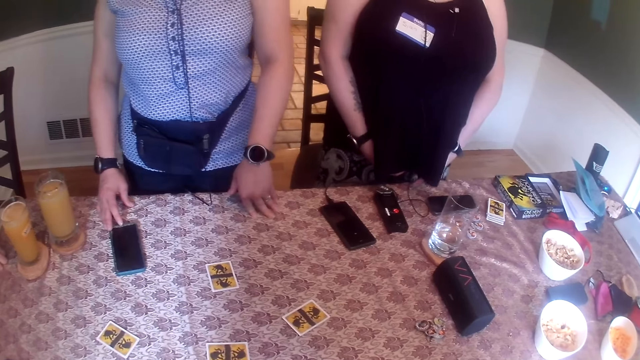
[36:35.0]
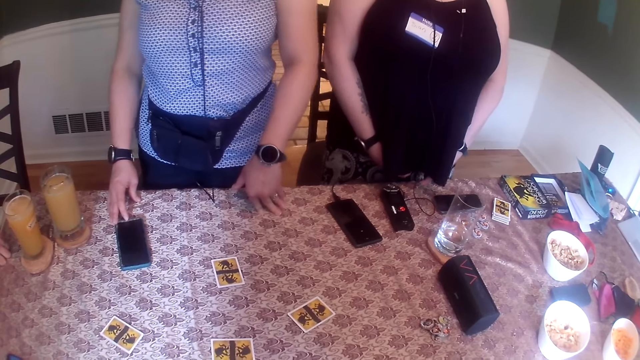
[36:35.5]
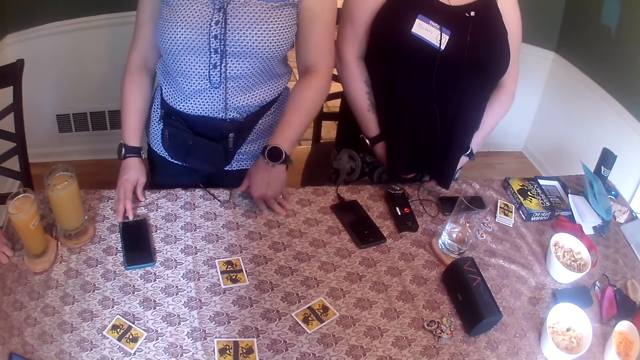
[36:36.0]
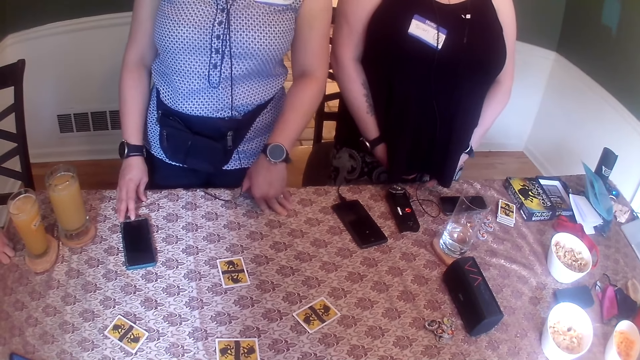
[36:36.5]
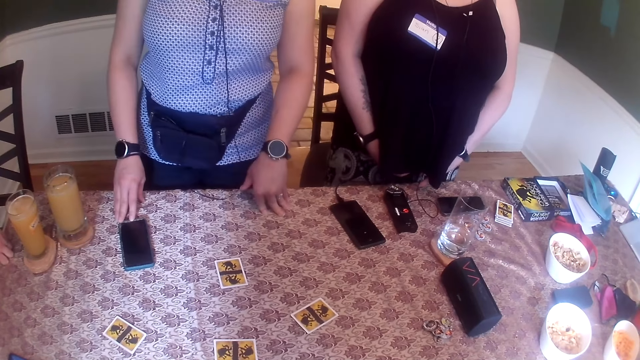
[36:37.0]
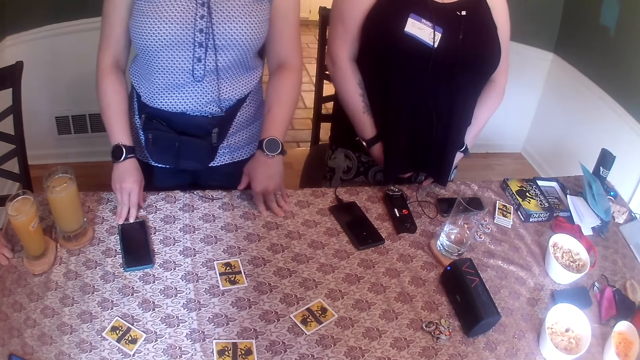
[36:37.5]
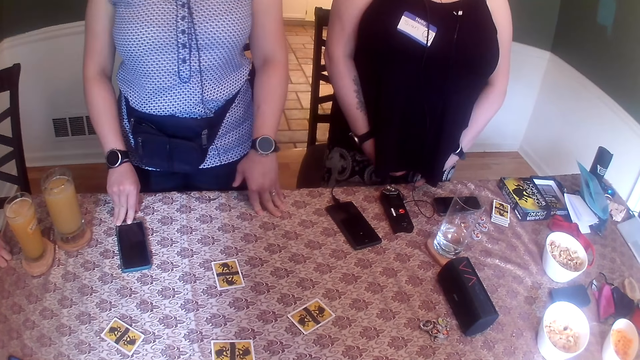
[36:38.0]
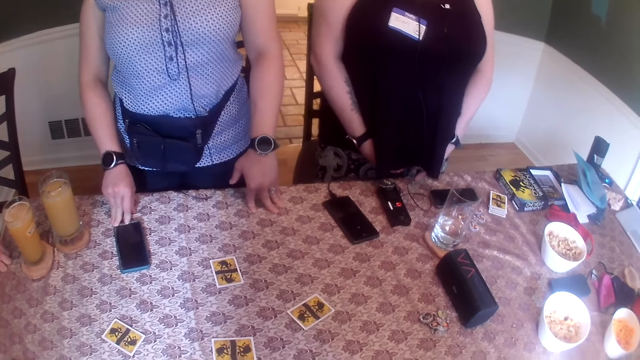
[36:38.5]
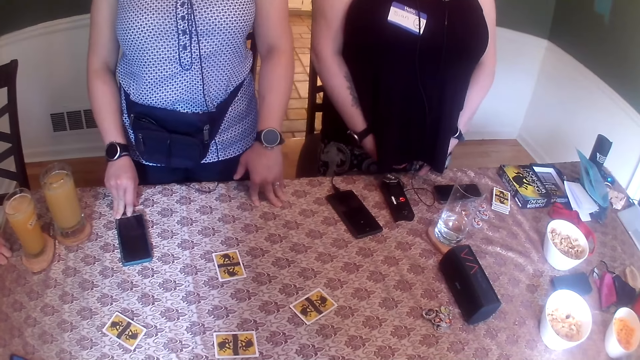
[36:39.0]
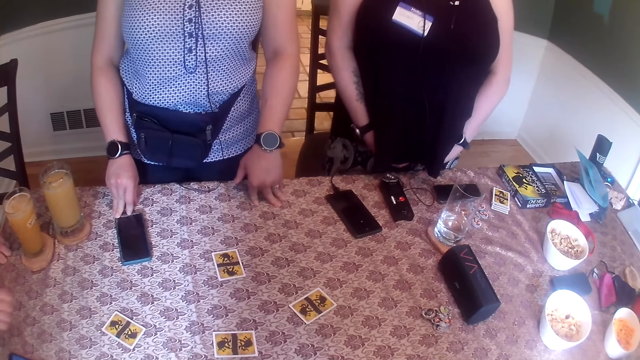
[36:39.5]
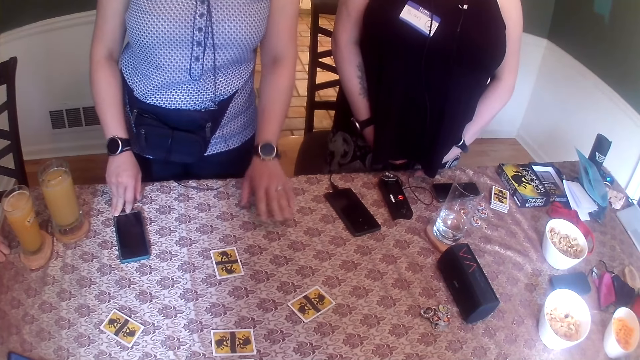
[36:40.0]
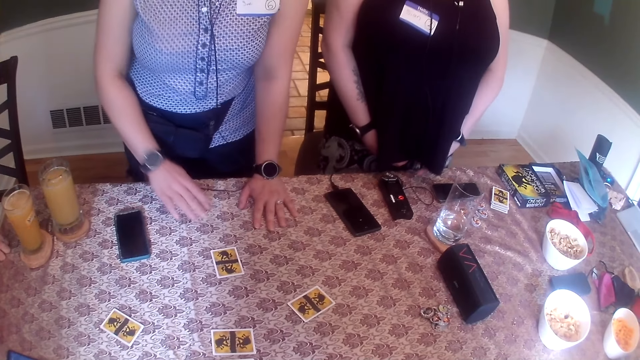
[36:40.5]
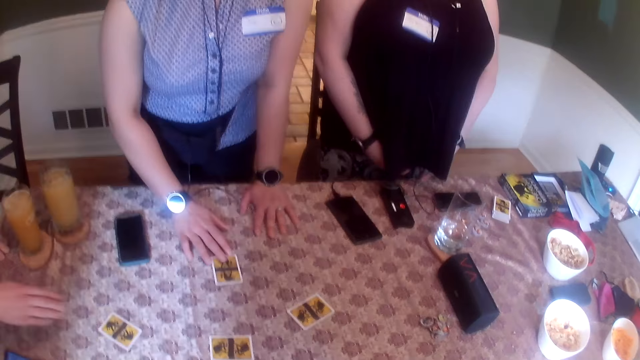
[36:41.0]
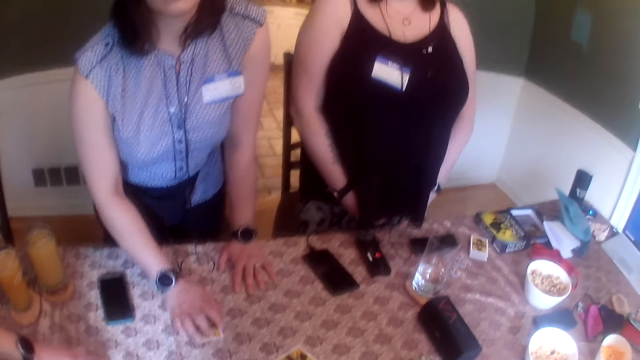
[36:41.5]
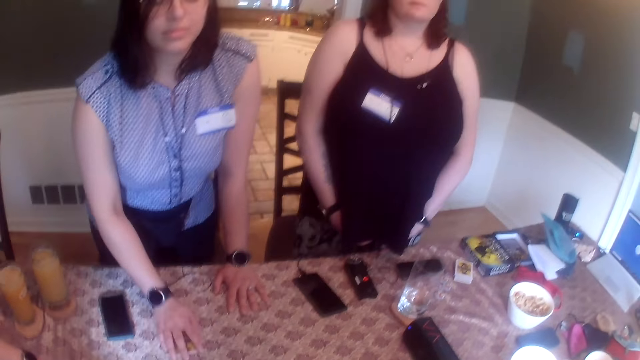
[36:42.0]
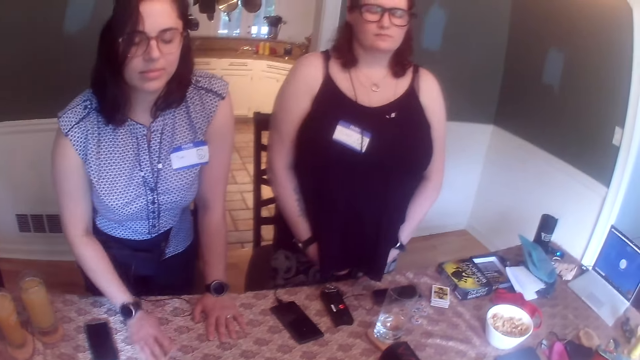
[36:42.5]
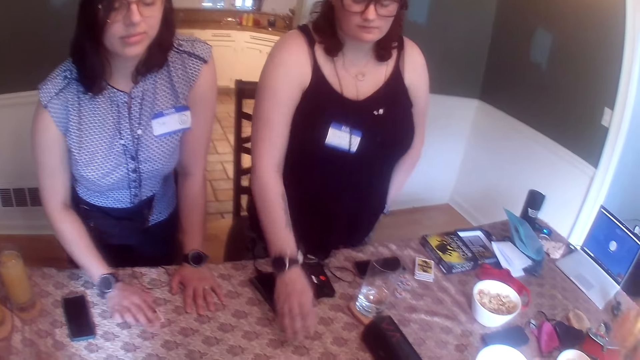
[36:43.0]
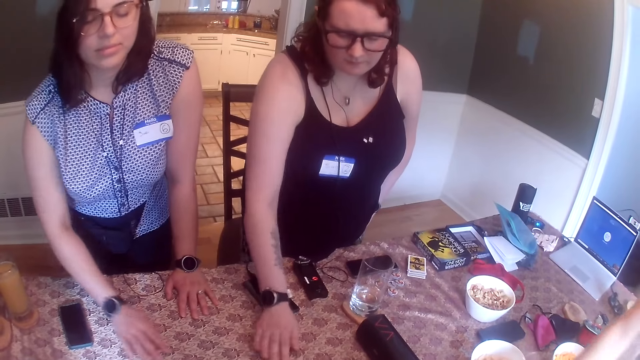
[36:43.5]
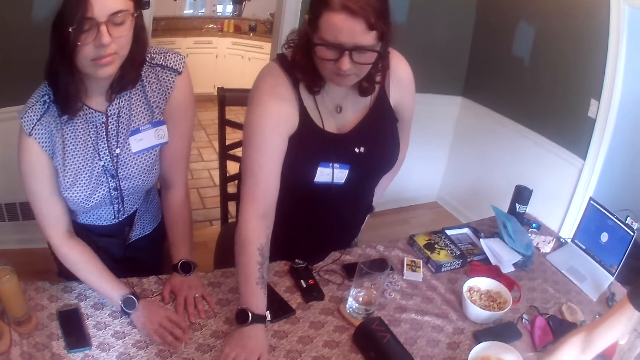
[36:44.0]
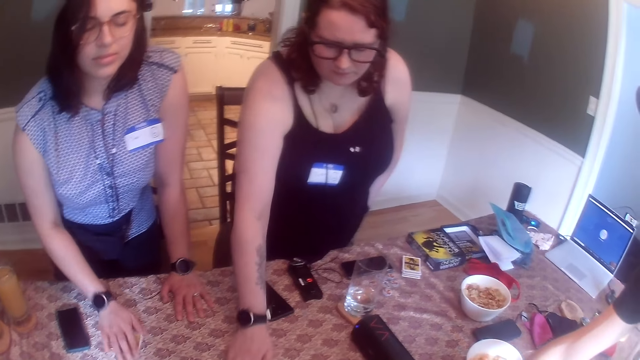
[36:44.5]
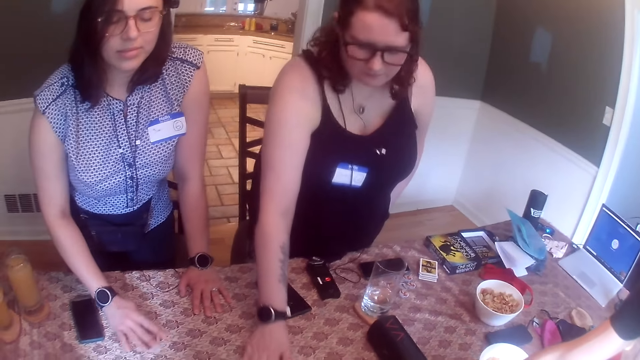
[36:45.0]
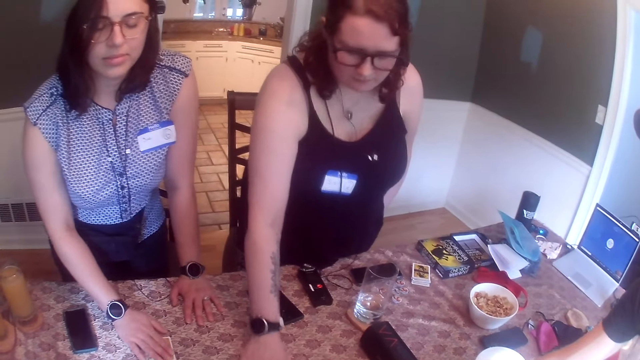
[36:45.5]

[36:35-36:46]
A woman moves the table with her right hand. A man moves the table with his right hand. The woman moves a card on the table with her right hand. Another woman moves the table with her right hand.

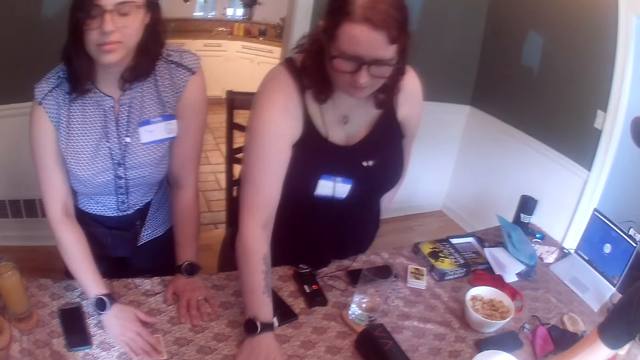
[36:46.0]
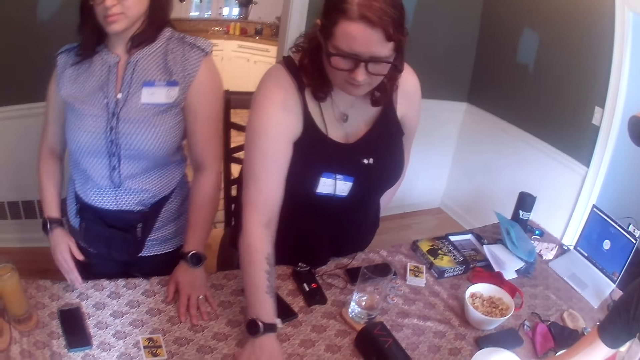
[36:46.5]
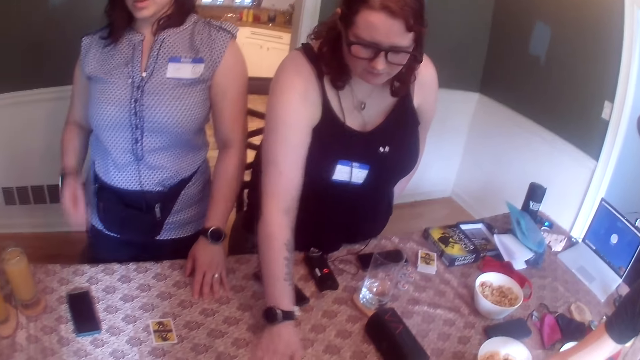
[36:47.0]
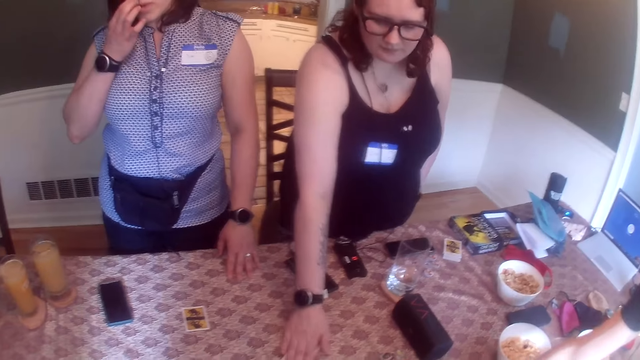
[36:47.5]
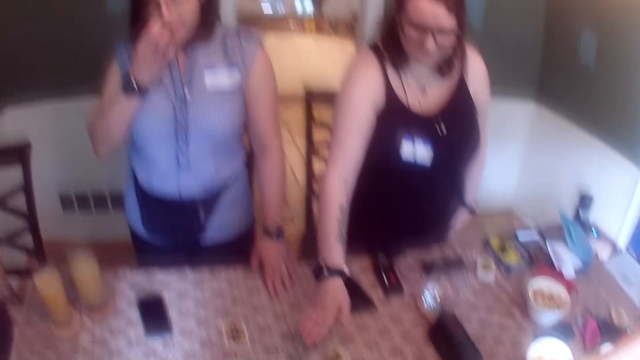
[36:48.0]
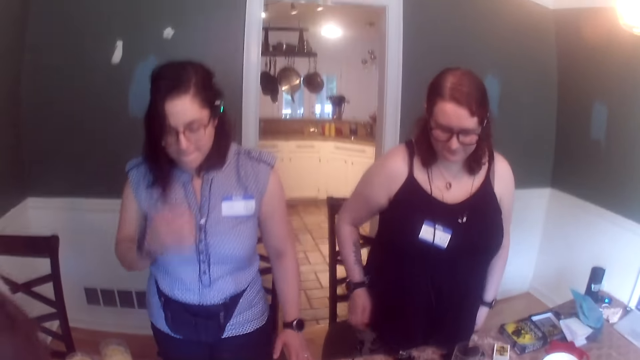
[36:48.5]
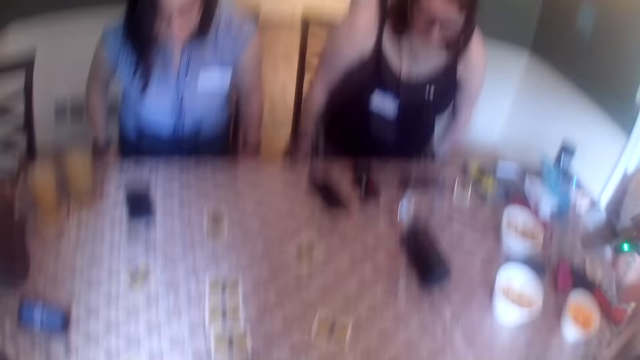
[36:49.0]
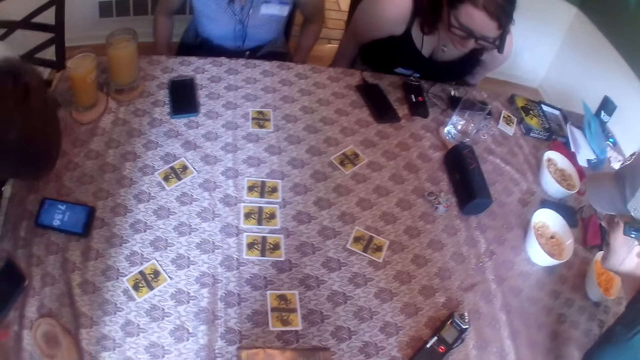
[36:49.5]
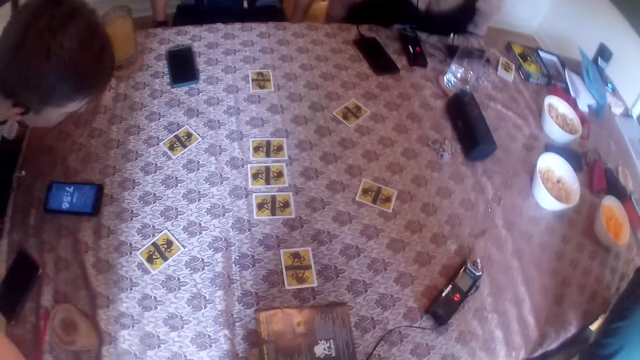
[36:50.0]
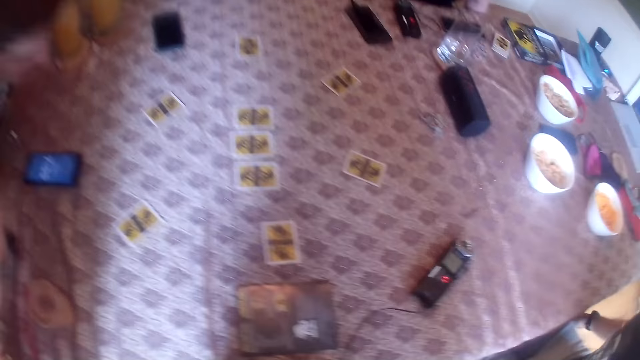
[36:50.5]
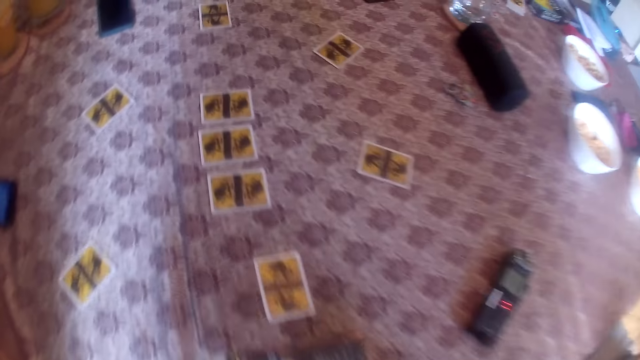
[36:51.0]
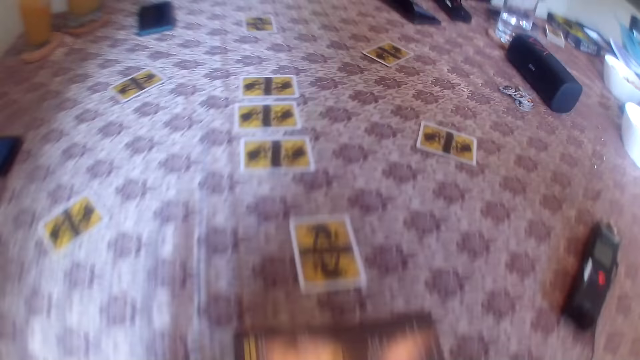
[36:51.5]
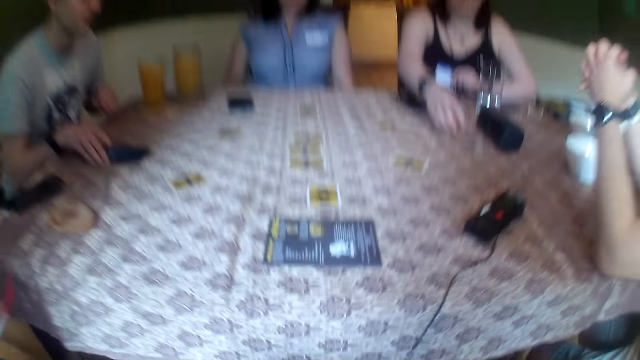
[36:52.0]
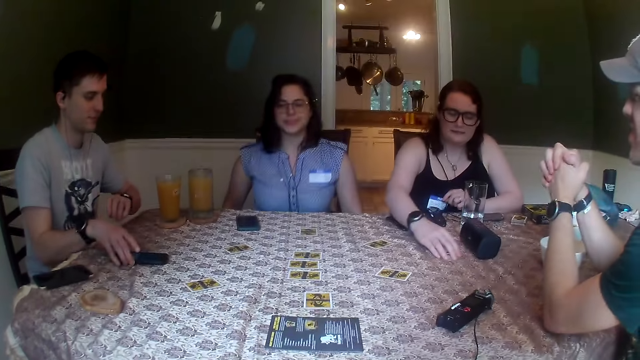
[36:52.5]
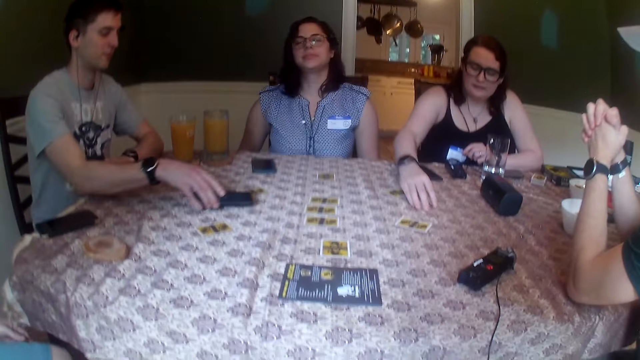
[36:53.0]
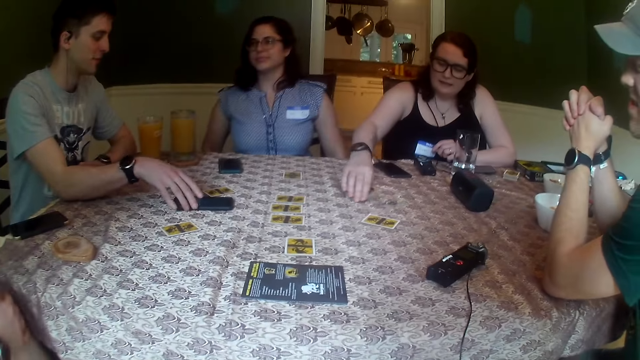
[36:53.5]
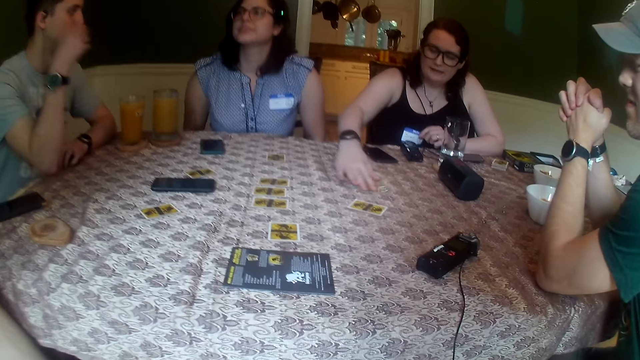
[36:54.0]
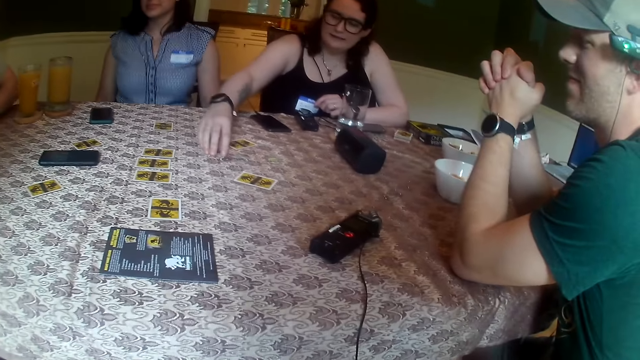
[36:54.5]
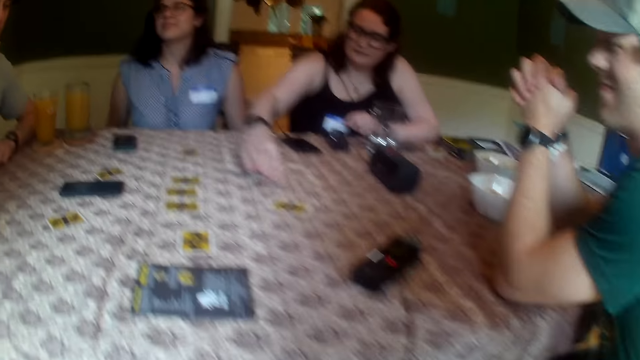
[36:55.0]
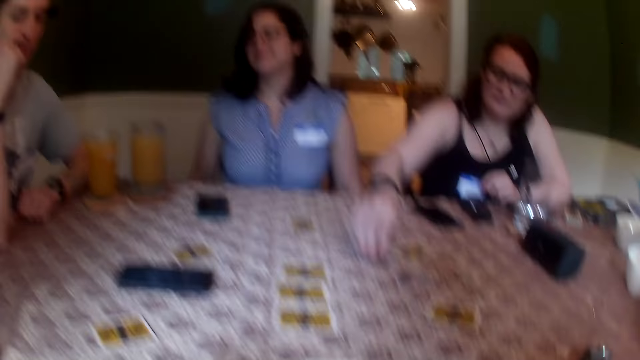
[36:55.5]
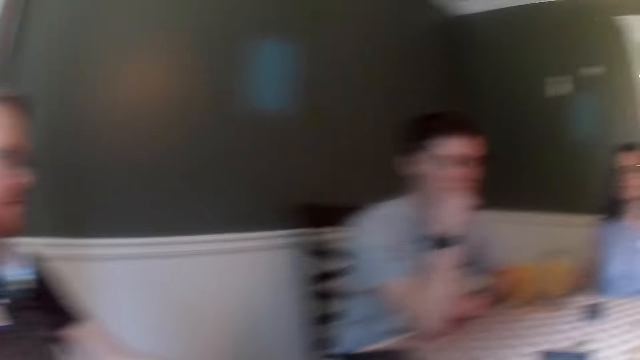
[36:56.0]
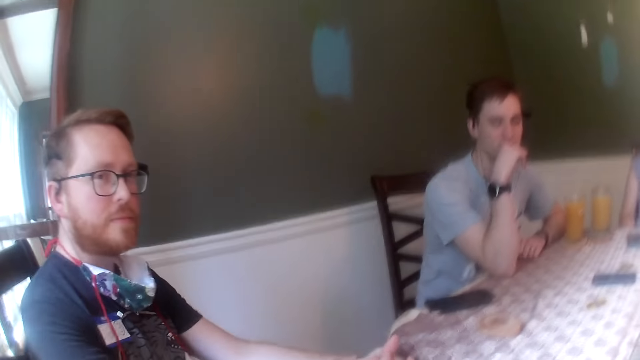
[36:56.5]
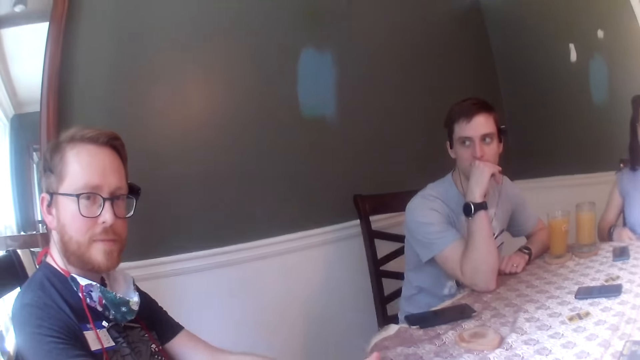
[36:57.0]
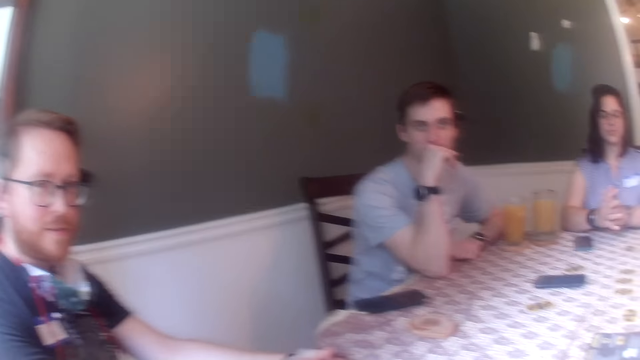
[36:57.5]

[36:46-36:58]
A woman removes her right hand on the table. She scratches her nose with her right hand. Another woman removes her right hand on the table. The first woman sits on a chair. The other woman sits on a chair. A man drags a chair with his left hand. The camera wearer converses with the other woman, the first woman, the man, another man and a third man. The man sits on the chair. The camera wearer sits on the chair. The man holds a phone on the table with his right hand. The other woman scatters some tokens on the table with her right hand. The man moves the phone on the table with his right hand. The camera wearer converses with the second man. The first woman places both hands on the table.
